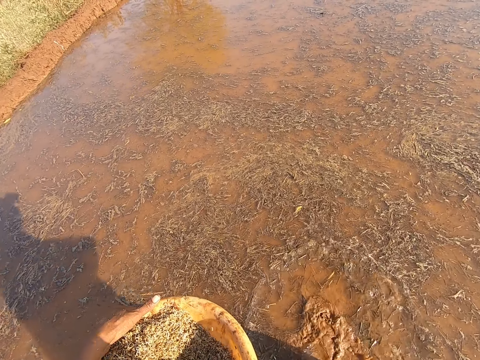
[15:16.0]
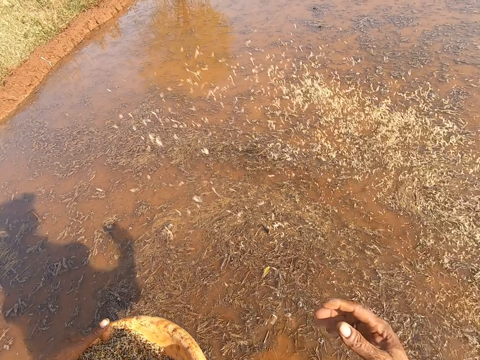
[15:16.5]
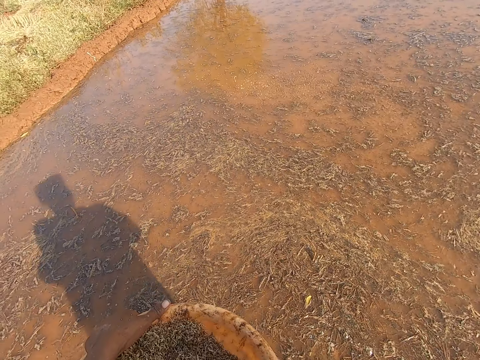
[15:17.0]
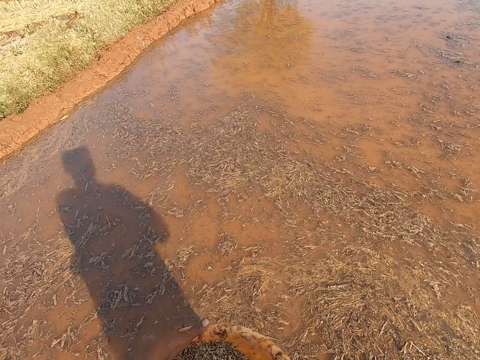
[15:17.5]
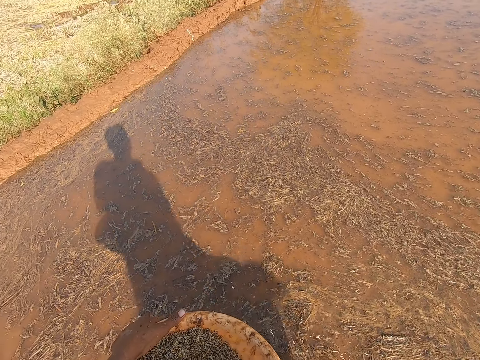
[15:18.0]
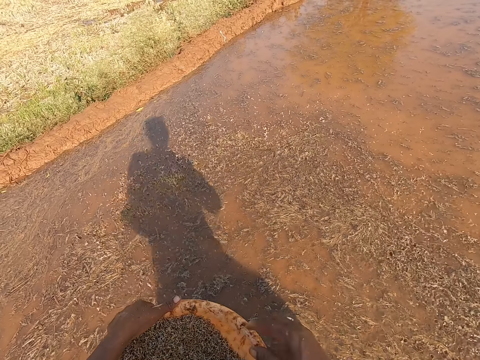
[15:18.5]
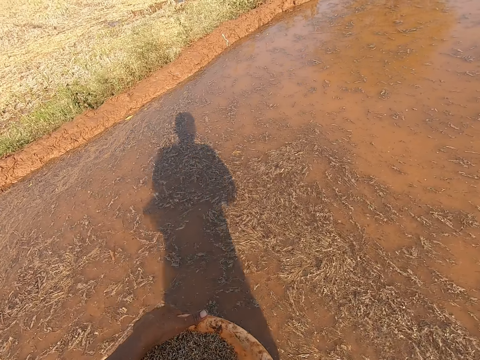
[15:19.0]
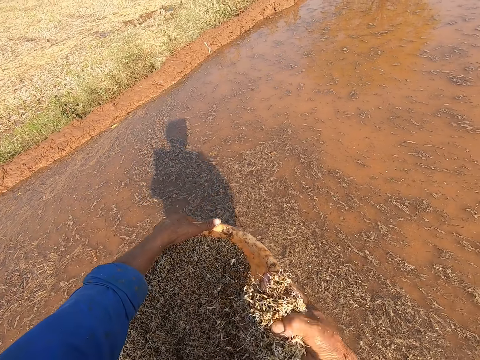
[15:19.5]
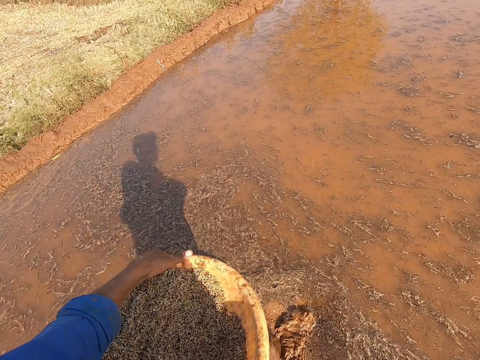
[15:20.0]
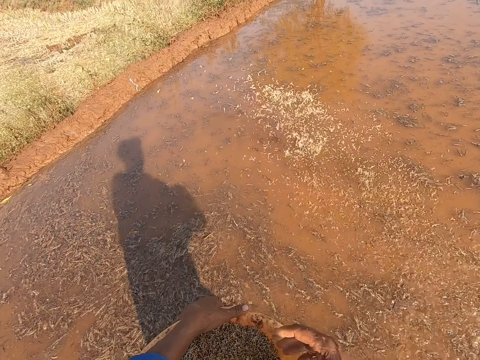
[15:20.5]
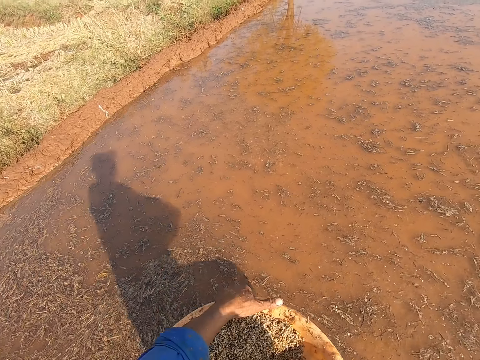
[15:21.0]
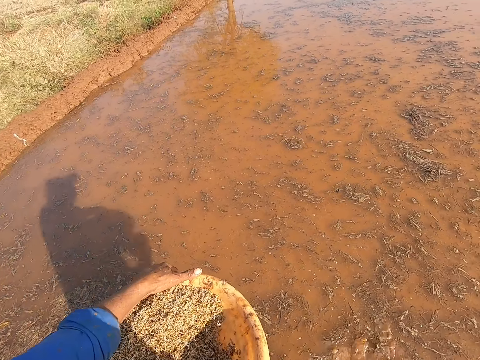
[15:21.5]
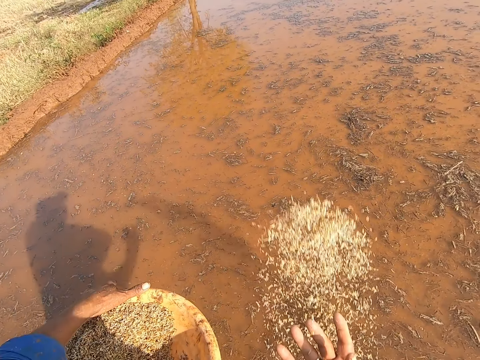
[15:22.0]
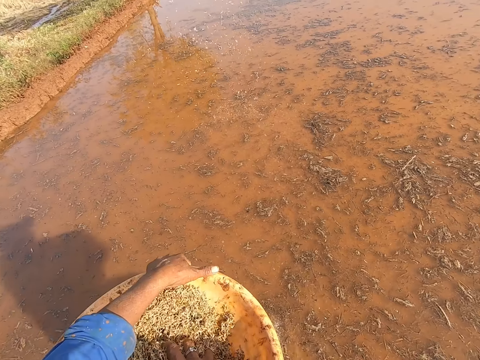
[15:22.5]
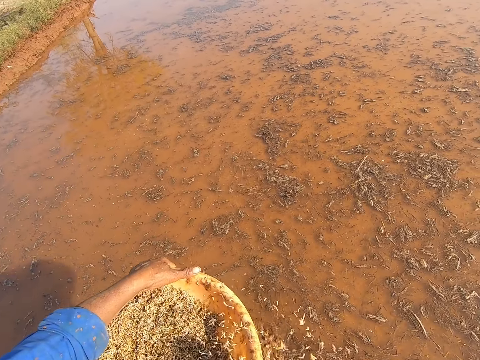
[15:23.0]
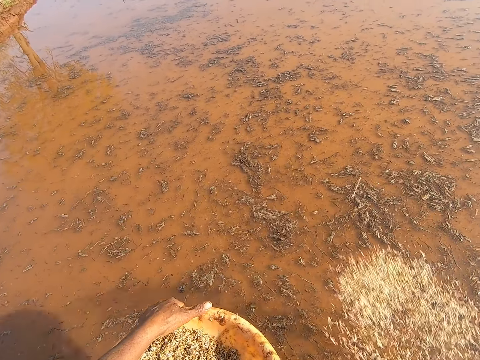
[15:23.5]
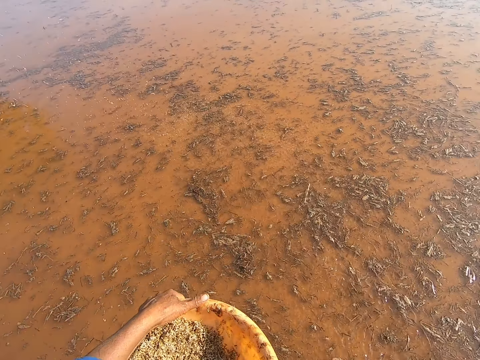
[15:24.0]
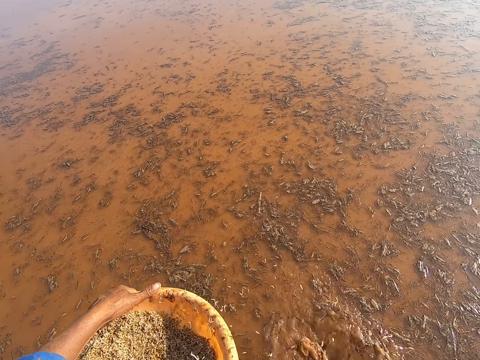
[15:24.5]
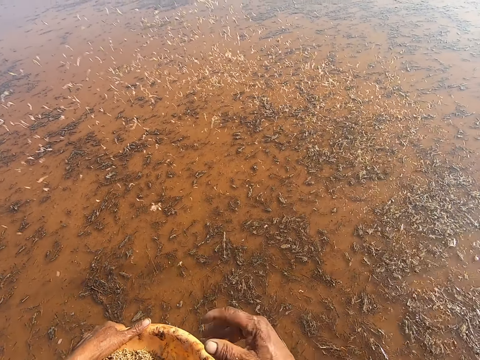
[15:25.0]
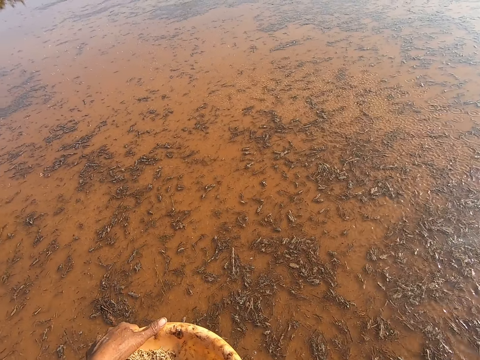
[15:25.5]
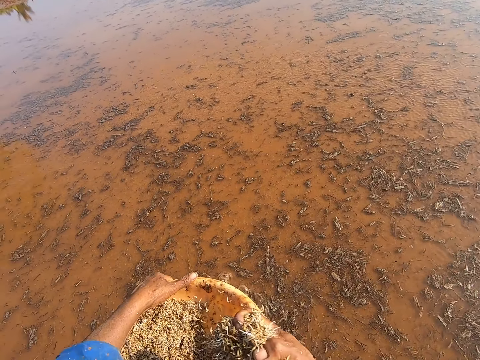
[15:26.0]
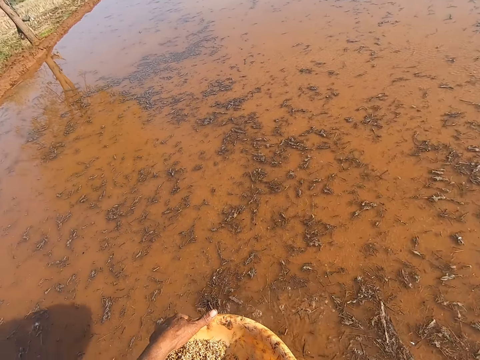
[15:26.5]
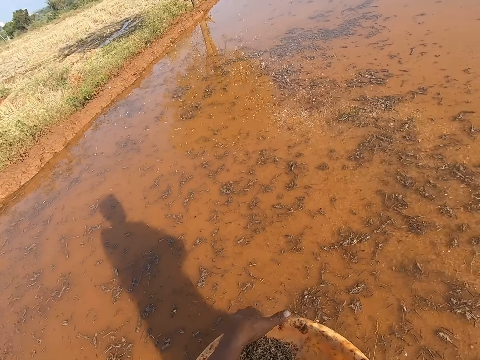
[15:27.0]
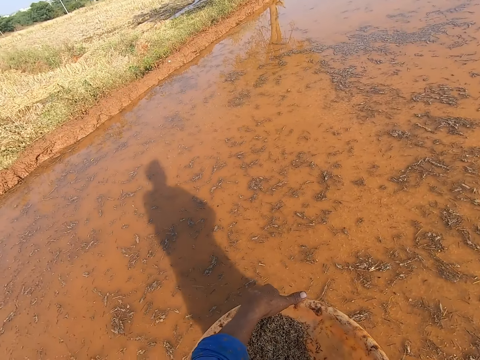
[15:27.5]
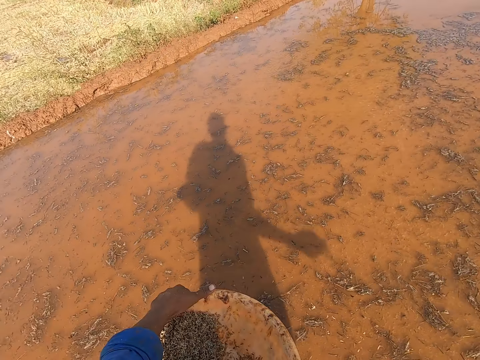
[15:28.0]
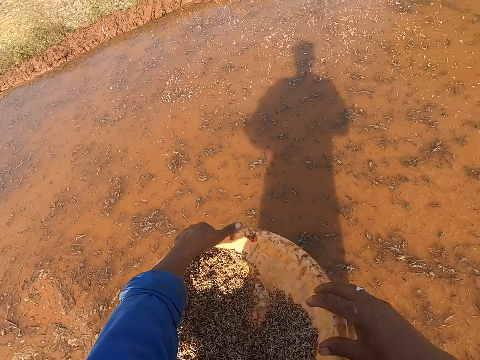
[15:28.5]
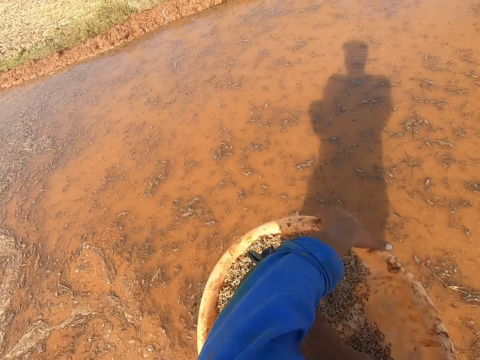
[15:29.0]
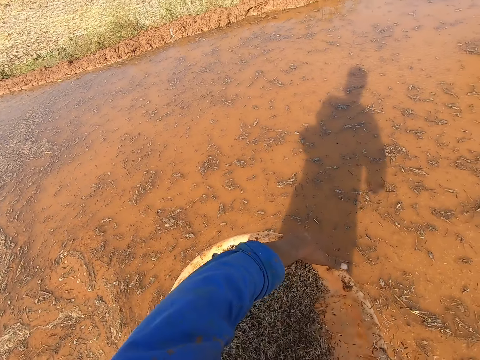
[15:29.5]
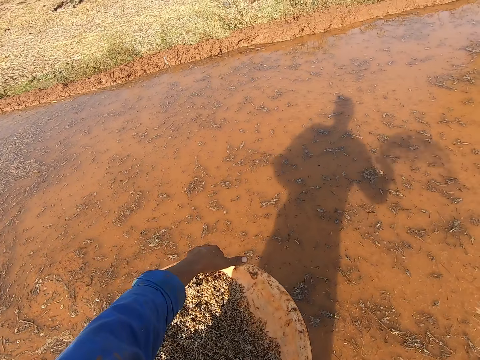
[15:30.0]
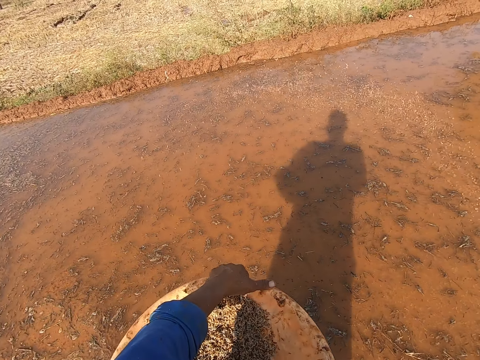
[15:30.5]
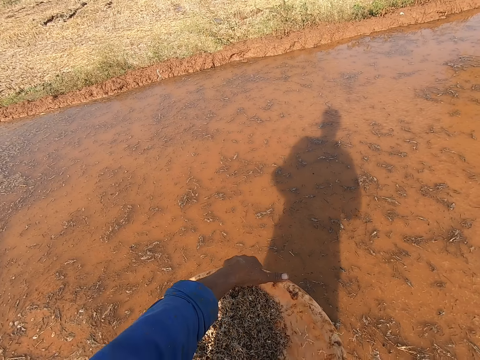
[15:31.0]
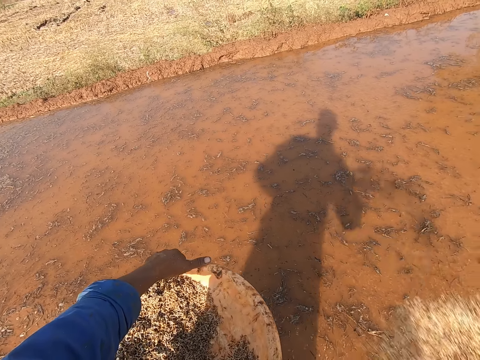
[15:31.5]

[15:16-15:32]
The camera wearer picks grass seeds from the bowl in his left hand with his right hand. He spreads the grass seeds in his right hand on the moist ground. He picks grass seeds from the bowl in his left hand with his right hand. He spreads the grass seeds in his right hand on the moist ground. He picks grass seeds from the bowl in his left hand with his right hand. He spreads the grass seeds in his right hand on the moist ground. He picks grass seeds from the bowl in his left hand with his right hand. He spreads the grass seeds in his right hand on the moist ground. He picks grass seeds from the bowl in his left hand with his right hand. He spreads the grass seeds in his right hand on the moist ground. He picks grass seeds from the bowl in his left hand with his right hand. He spreads the grass seeds in his right hand on the moist ground. He picks grass seeds from the bowl in his left hand with his right hand. He spreads the grass seeds in his right hand on the moist ground. He picks grass seeds from the bowl in his left hand with his right hand. He spreads the grass seeds in his right hand on the moist ground. He picks grass seeds from the bowl in his left hand with his right hand. He spreads the grass seeds in his right hand on the moist ground. He picks grass seeds from the bowl in his left hand with his right hand.

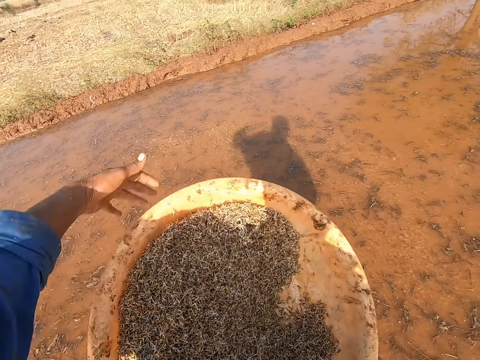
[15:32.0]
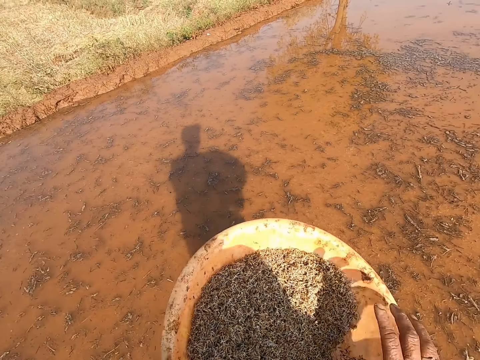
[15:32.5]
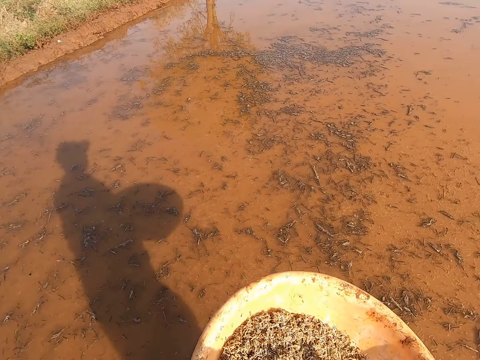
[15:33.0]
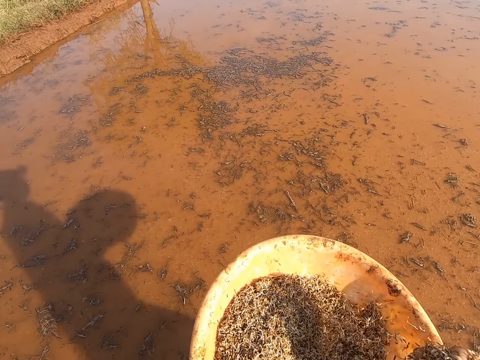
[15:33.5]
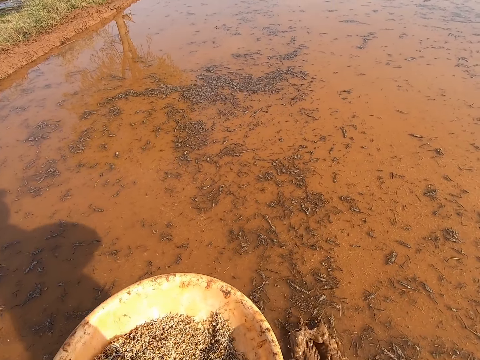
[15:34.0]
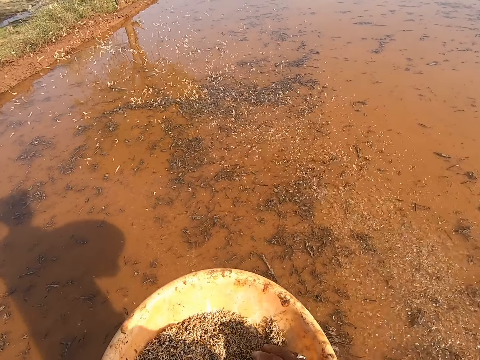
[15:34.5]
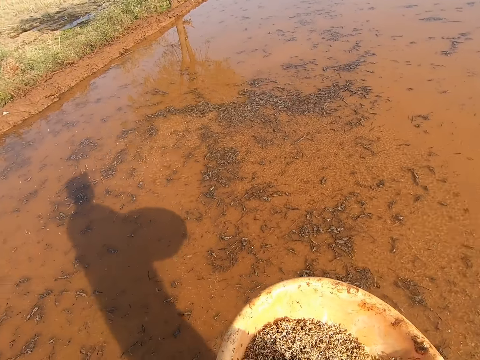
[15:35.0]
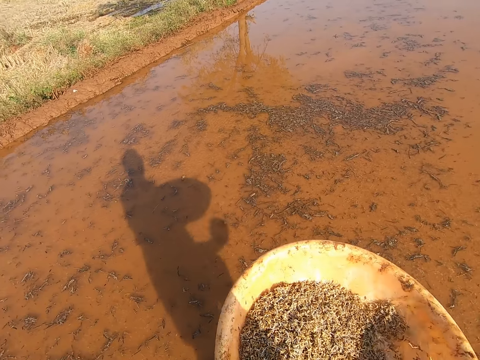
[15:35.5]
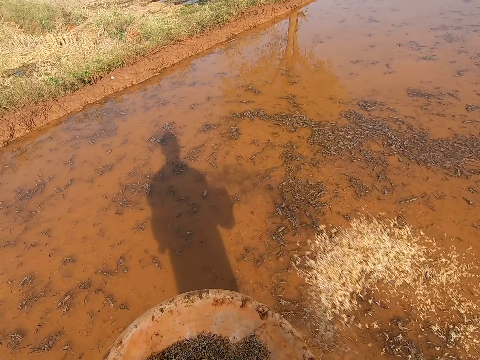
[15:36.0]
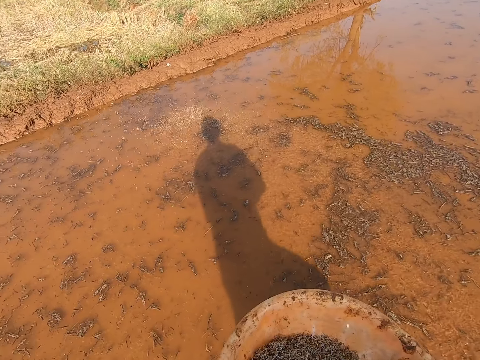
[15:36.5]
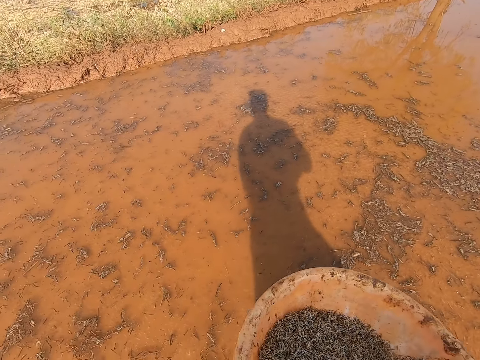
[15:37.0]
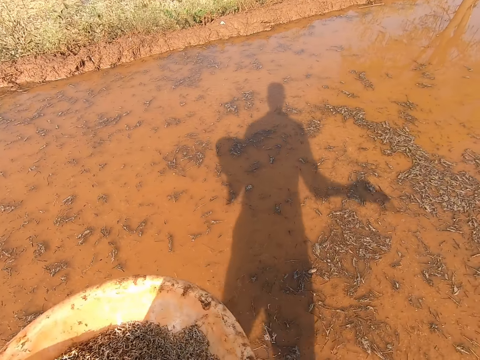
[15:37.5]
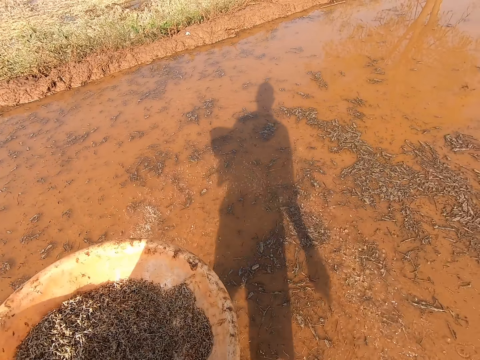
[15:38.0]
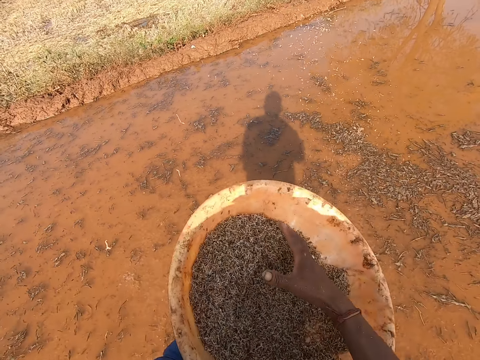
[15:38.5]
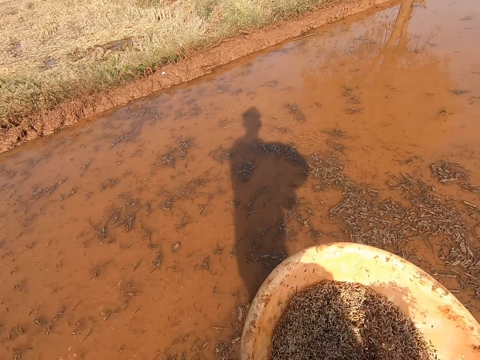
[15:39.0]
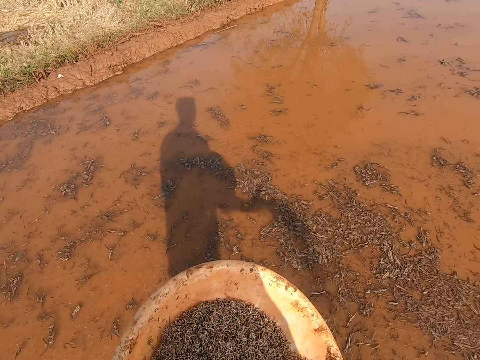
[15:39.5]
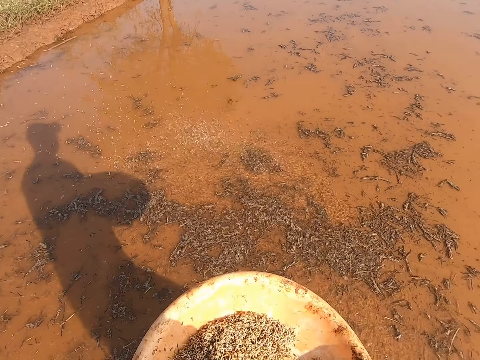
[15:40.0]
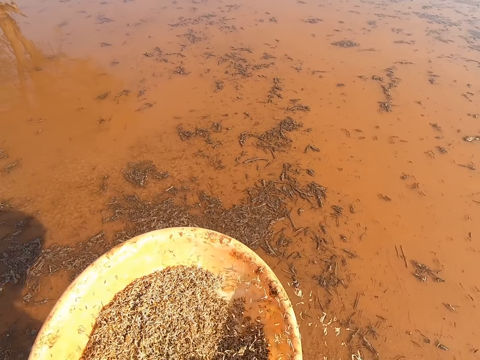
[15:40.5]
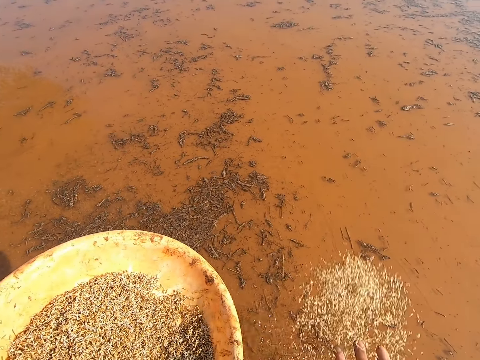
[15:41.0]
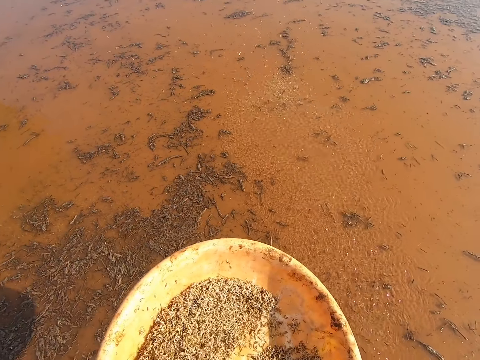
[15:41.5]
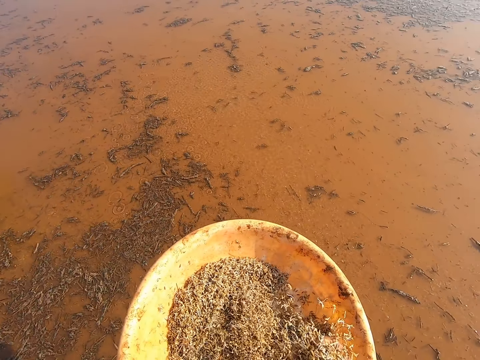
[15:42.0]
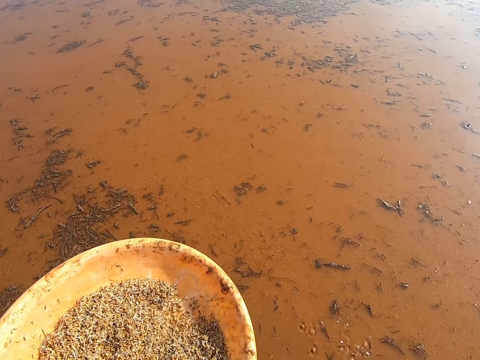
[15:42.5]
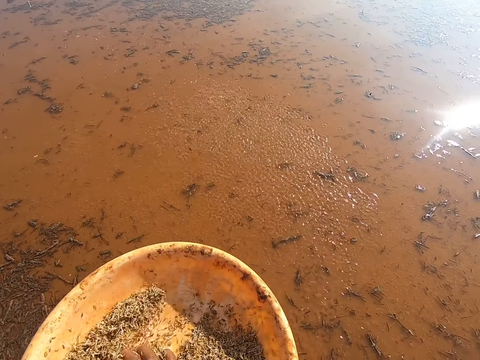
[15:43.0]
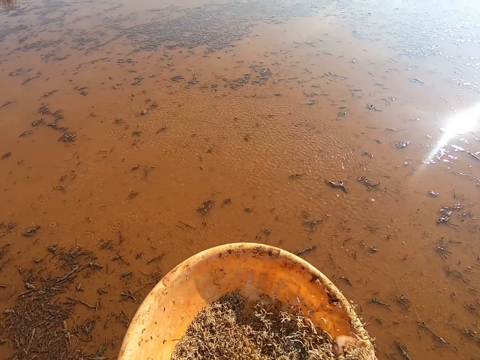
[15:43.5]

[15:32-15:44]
The camera wearer spreads the grass seeds in his right hand on the moist ground. He adjusts his left hand on the bowl of grass seeds in his left hand. He picks grass seeds from the bowl in his left hand with his right hand. He spreads the grass seeds in his right hand on the moist ground. He picks grass seeds from the bowl in his left hand with his right hand. He spreads the grass seeds in his right hand on the moist ground. He picks grass seeds from the bowl in his left hand with his right hand. He spreads the grass seeds in his right hand on the moist ground. He picks grass seeds from the bowl in his left hand with his right hand. He spreads the grass seeds in his right hand on the moist ground. He picks grass seeds from the bowl in his left hand with his right hand. He spreads the grass seeds in his right hand on the moist ground. He picks grass seeds from the bowl in his left hand with his right hand.
